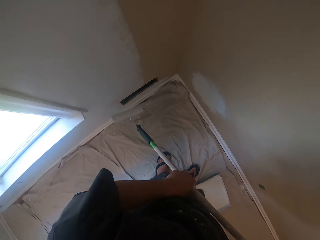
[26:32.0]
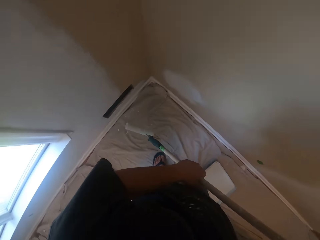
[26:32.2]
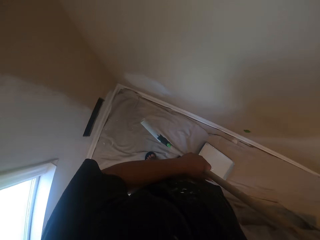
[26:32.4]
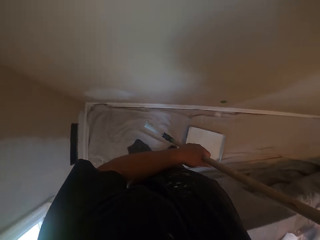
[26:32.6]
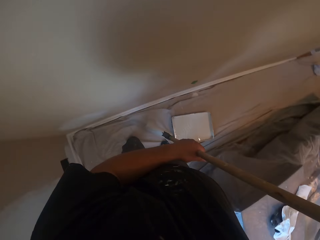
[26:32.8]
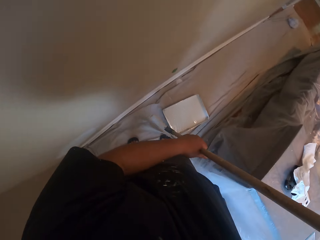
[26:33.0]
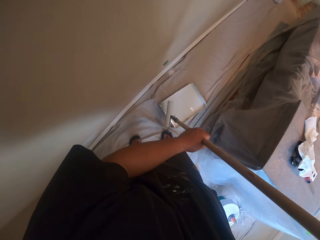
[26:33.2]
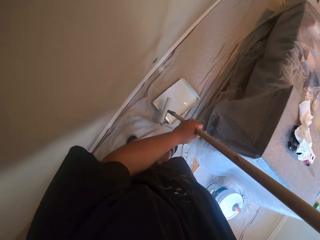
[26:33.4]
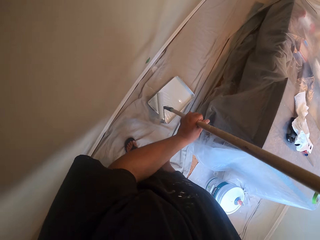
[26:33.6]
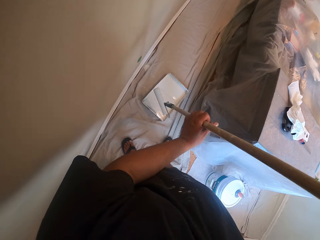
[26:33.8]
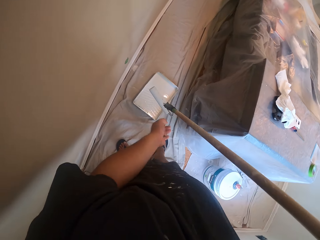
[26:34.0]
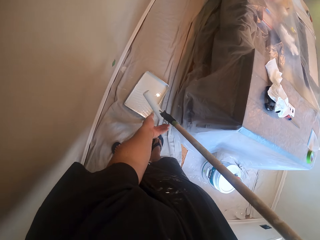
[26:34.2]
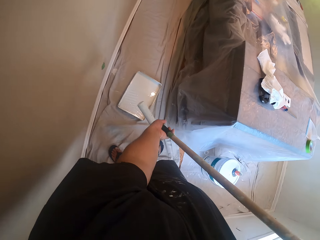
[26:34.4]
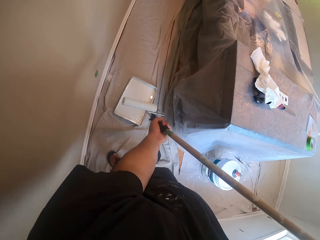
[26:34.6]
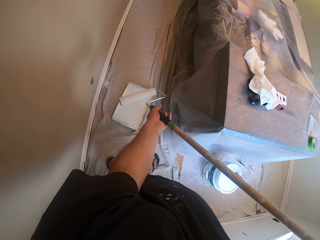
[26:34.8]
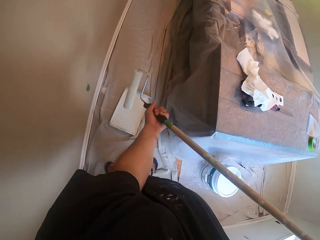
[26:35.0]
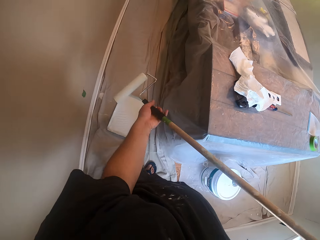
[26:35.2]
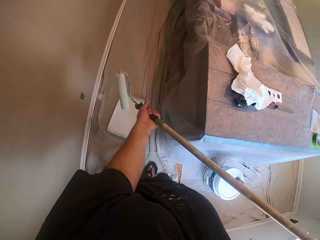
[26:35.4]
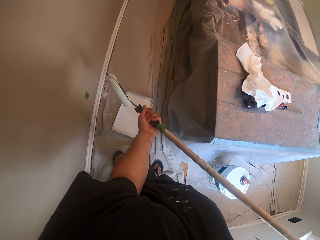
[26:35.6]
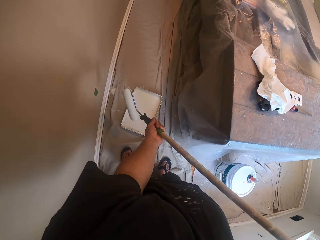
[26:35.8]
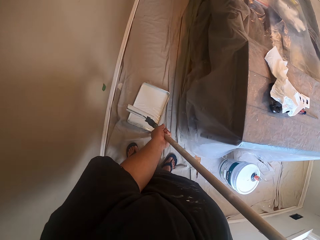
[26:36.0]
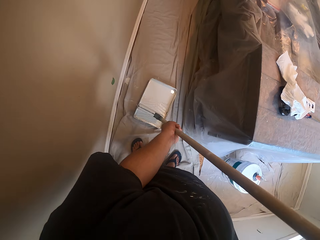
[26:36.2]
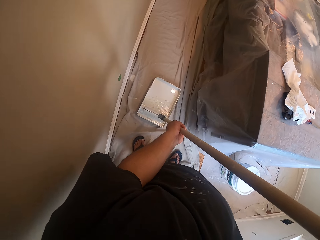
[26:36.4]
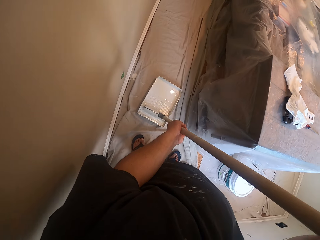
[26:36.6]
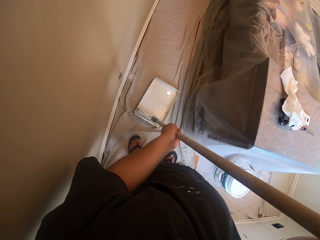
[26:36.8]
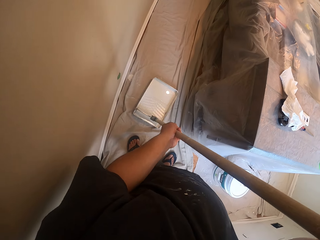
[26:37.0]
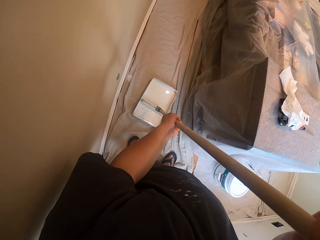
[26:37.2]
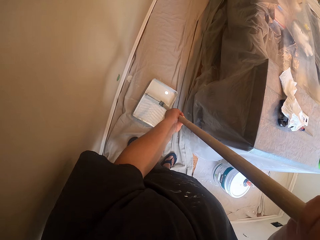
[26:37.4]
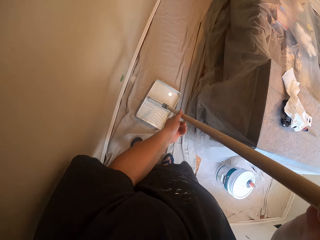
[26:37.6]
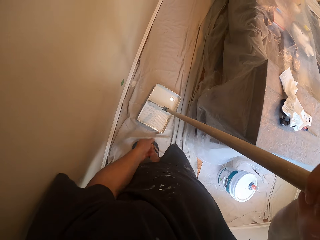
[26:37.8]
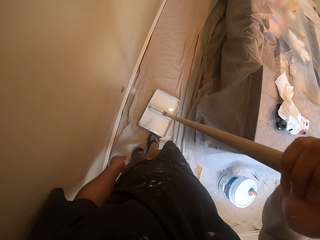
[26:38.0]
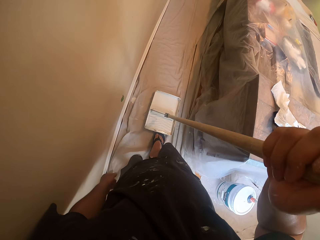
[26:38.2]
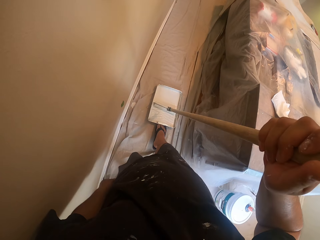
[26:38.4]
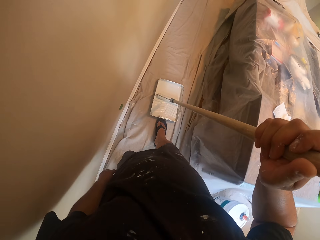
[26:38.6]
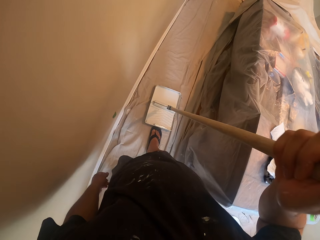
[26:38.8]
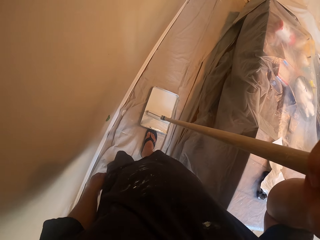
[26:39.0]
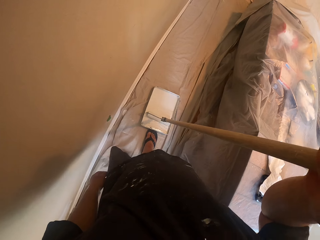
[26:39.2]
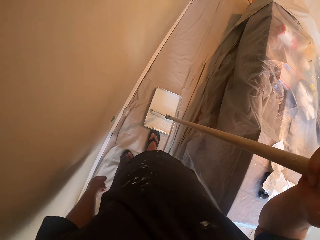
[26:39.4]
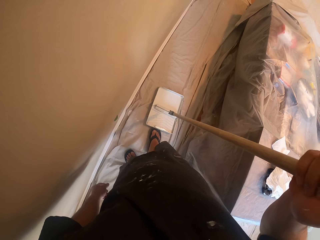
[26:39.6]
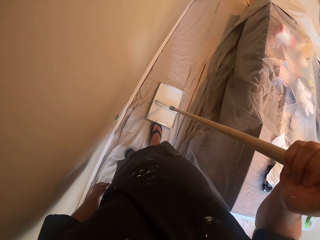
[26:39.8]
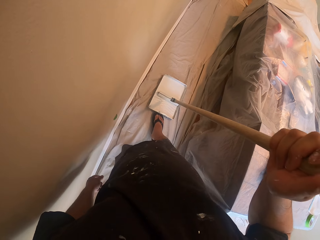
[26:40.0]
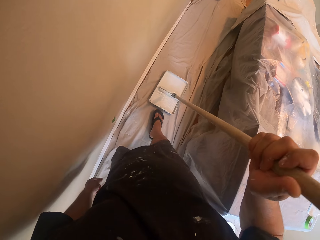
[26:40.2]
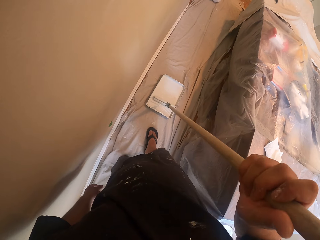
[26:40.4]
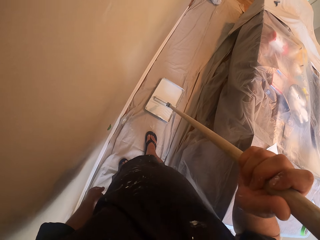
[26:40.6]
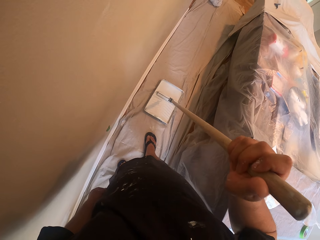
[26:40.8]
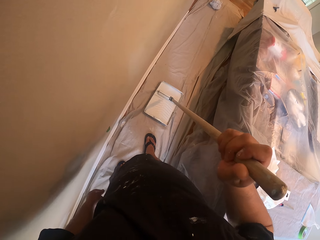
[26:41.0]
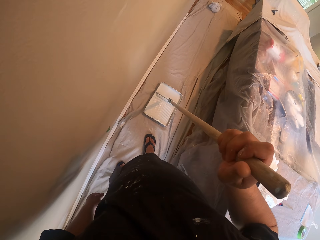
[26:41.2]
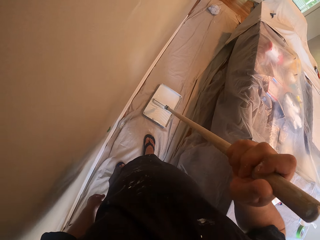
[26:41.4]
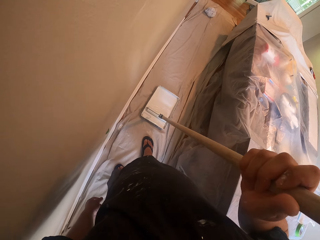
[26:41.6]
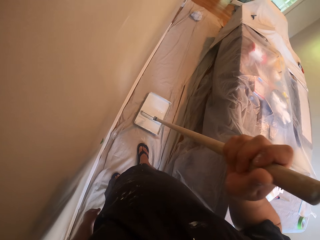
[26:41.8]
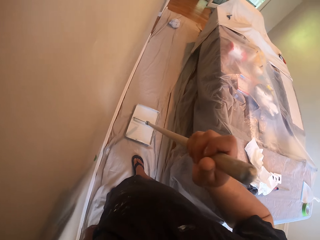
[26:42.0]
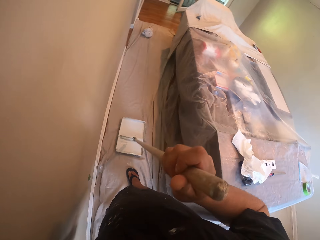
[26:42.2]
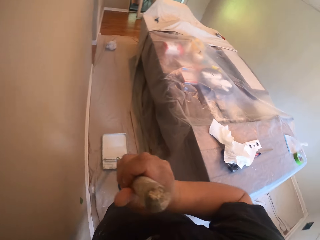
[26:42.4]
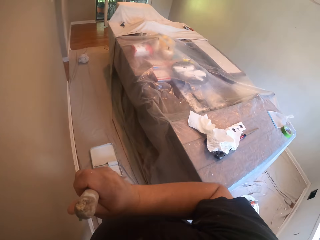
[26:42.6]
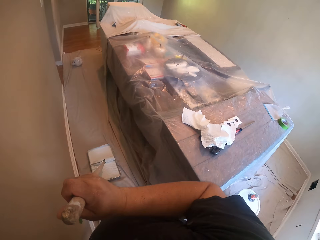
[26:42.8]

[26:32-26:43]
The camera wearer adjusts the roller paint brush stick. He dips the roller paint brush into the paint. He rolls the roller brush inside the paint container on the floor. He moves the paint container on the floor with his right leg. He dips the roller paint brush into the paint.

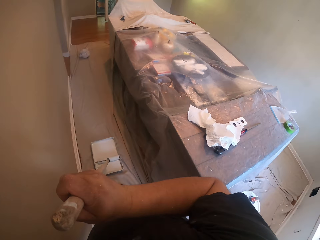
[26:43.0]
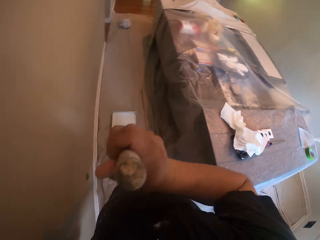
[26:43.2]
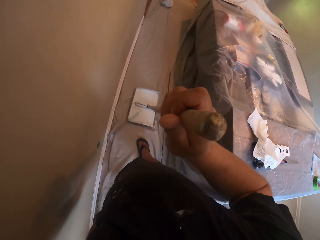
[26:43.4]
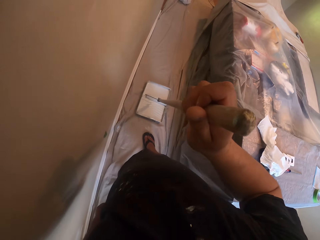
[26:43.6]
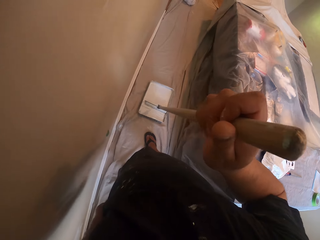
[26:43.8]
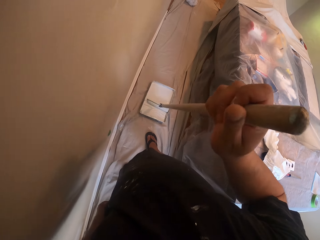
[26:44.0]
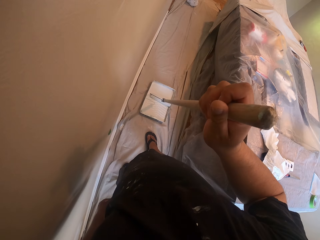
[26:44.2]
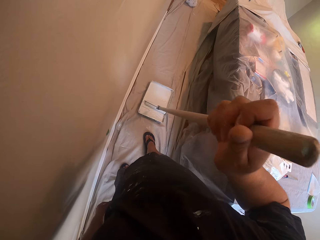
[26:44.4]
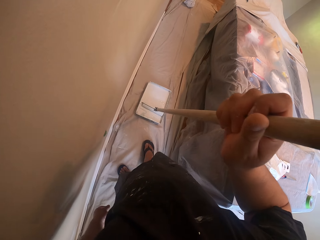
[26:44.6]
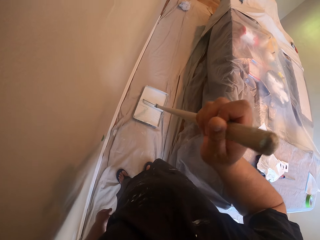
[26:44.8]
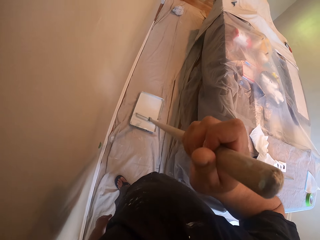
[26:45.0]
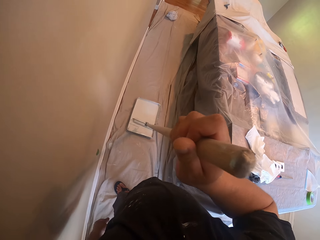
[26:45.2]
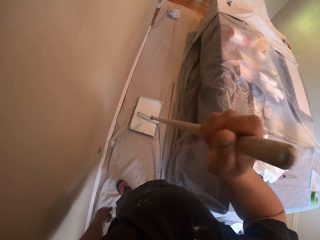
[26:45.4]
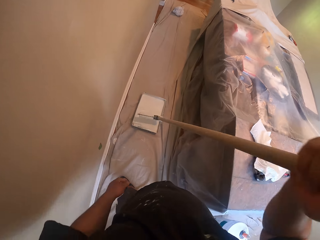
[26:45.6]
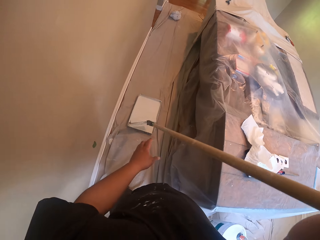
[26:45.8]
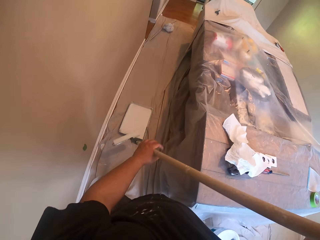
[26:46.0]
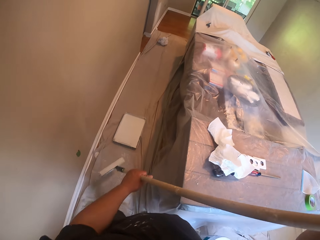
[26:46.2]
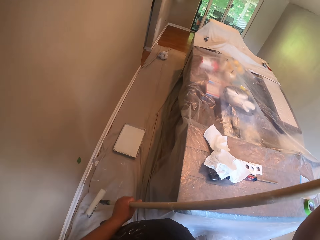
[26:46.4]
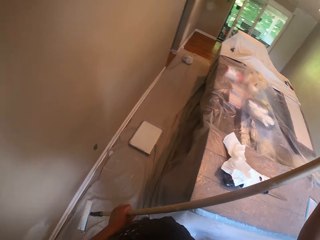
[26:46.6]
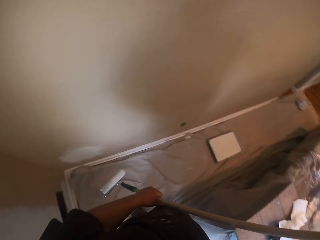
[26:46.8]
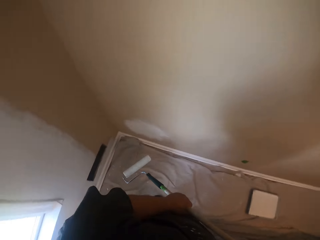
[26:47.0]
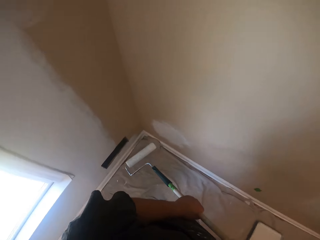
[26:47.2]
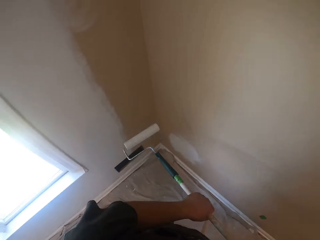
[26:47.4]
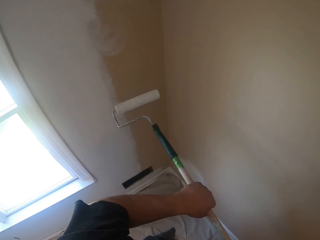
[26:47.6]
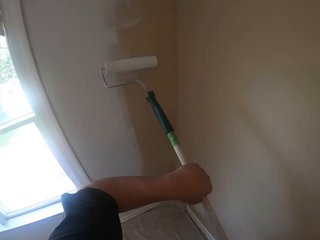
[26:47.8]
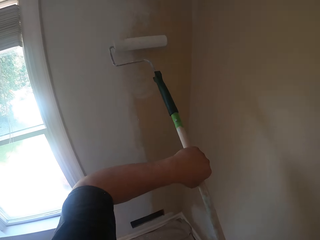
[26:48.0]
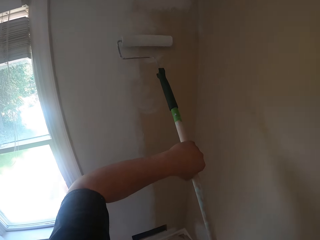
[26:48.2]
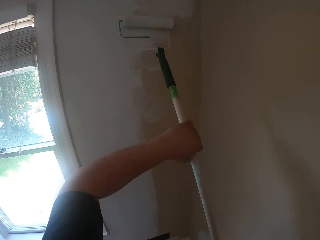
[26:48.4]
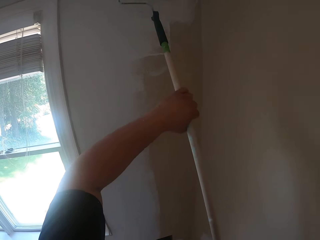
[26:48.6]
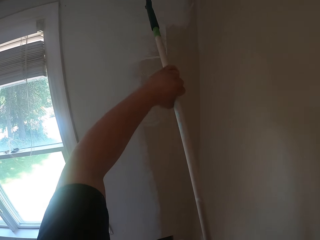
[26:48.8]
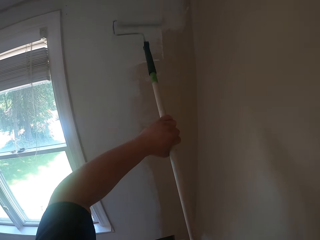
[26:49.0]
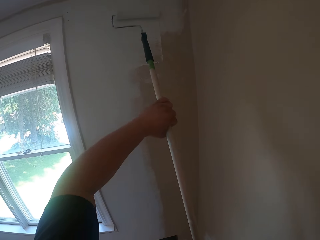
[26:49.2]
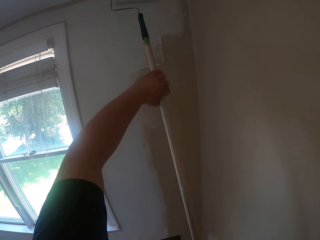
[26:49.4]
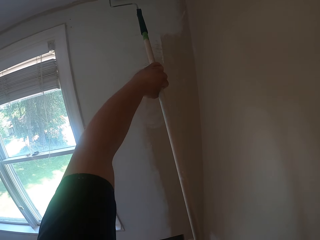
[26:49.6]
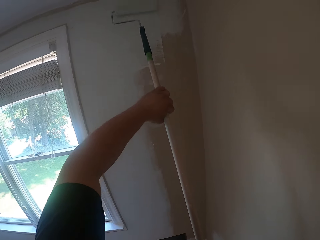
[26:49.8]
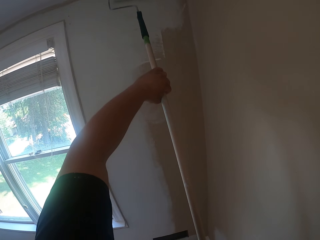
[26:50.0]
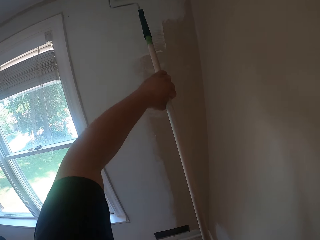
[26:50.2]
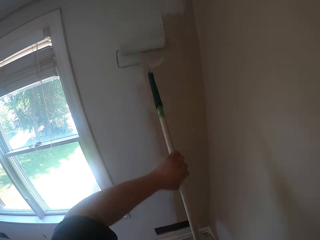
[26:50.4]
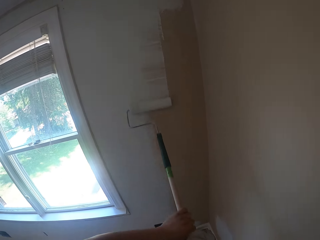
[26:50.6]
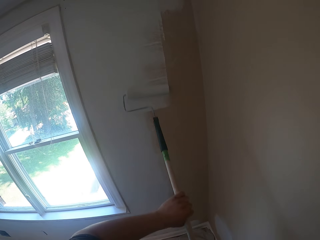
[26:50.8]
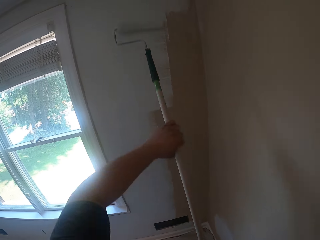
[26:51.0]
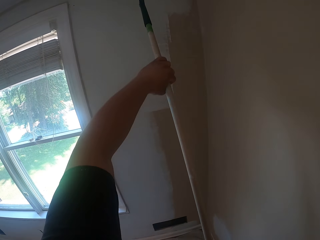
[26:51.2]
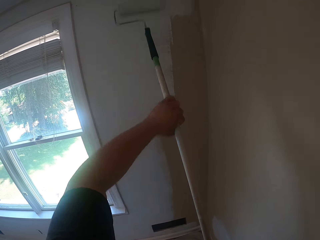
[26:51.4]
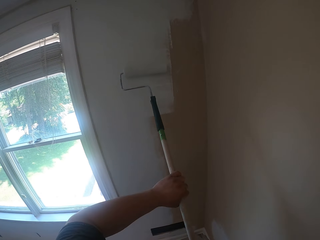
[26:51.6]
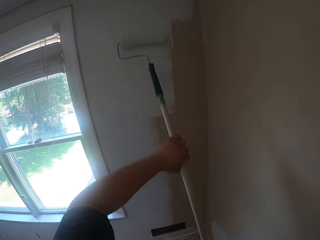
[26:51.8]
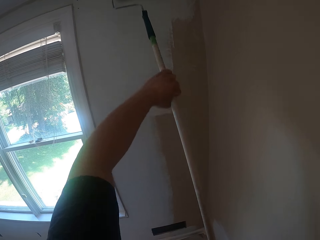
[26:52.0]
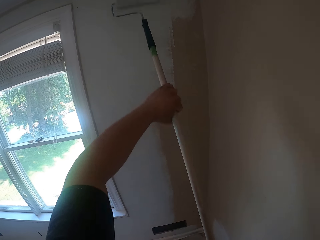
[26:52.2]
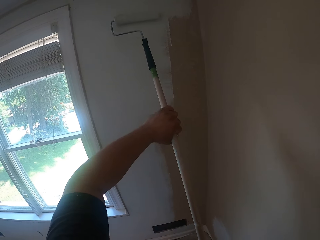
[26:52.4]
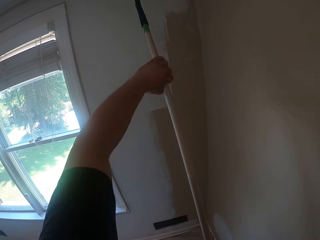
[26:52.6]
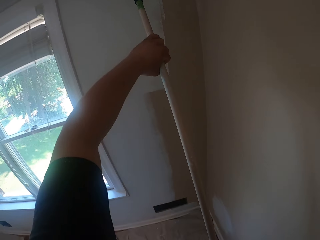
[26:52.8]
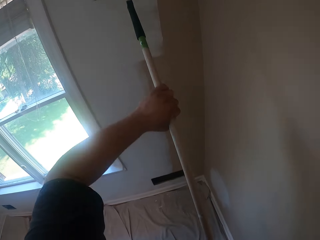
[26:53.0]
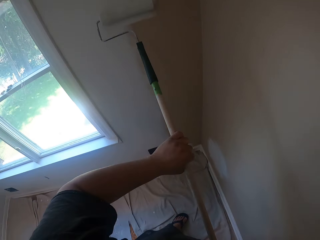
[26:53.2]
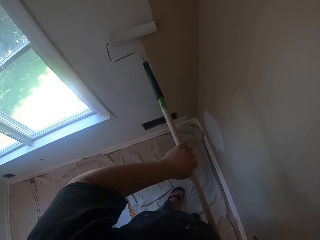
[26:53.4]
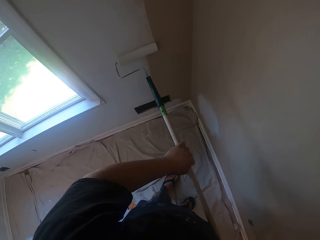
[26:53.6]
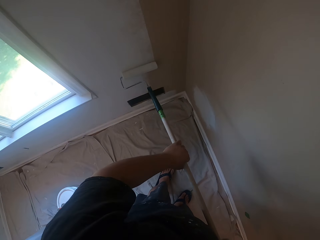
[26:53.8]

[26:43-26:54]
The camera wearer rolls the roller brush inside the paint container on the floor. They paint the wall of the room with the roller brush.
